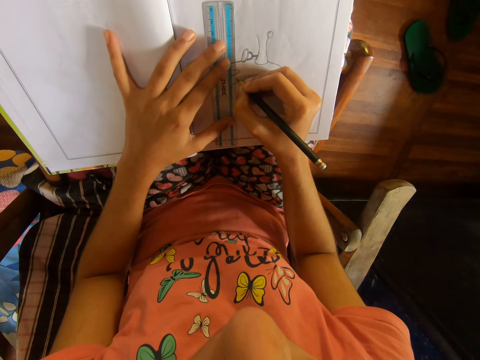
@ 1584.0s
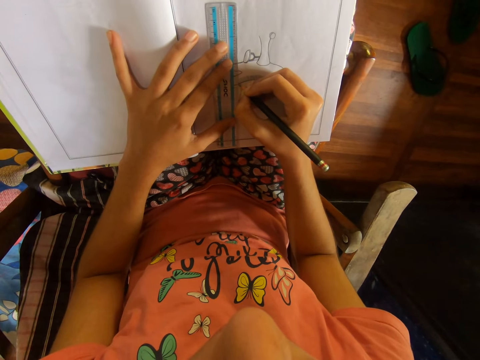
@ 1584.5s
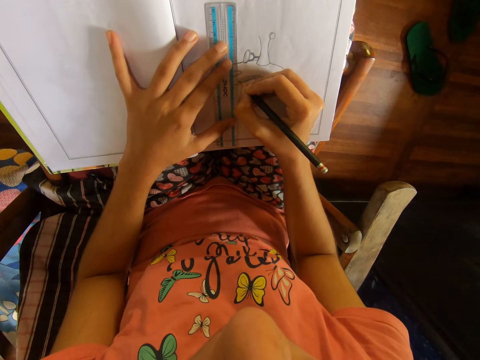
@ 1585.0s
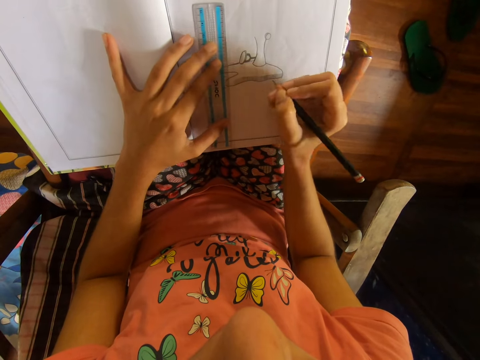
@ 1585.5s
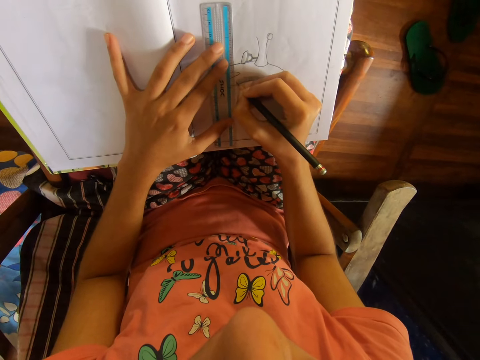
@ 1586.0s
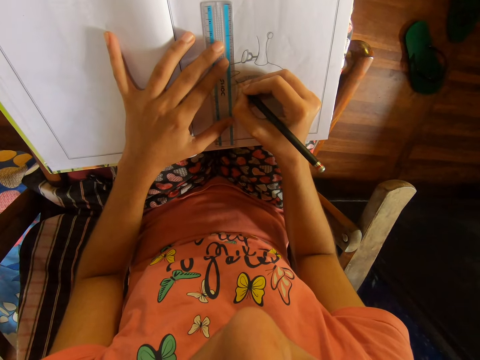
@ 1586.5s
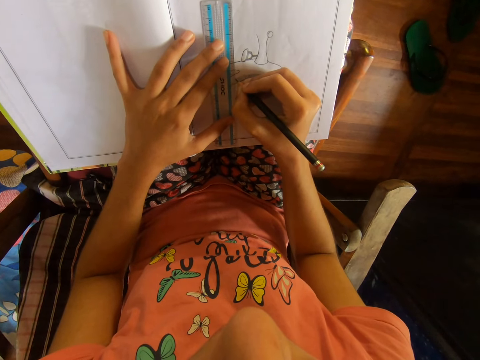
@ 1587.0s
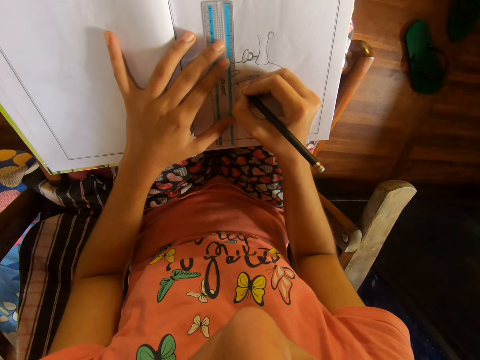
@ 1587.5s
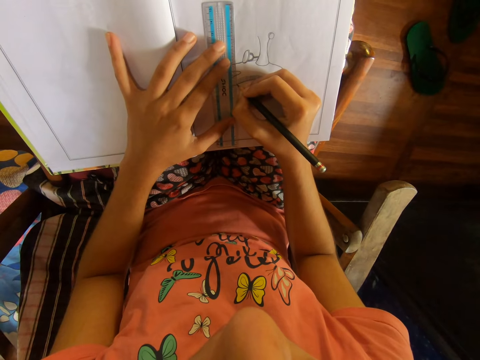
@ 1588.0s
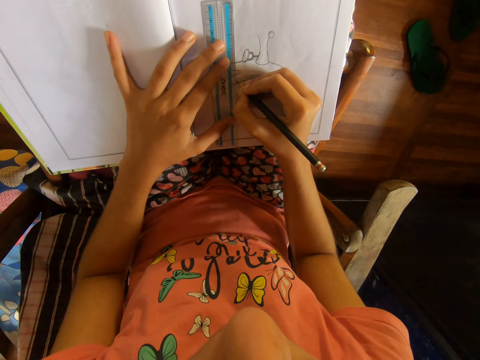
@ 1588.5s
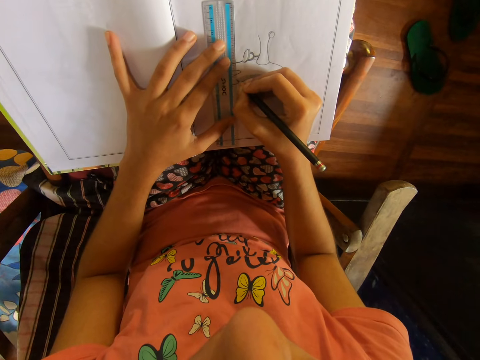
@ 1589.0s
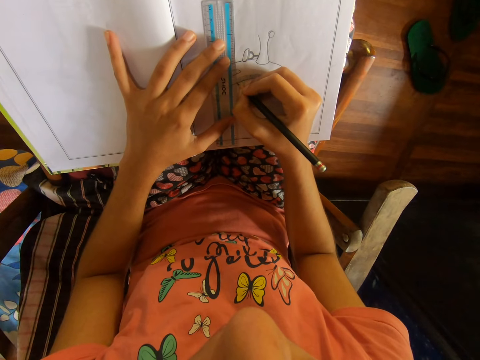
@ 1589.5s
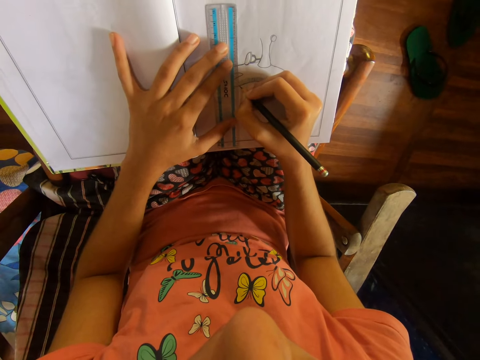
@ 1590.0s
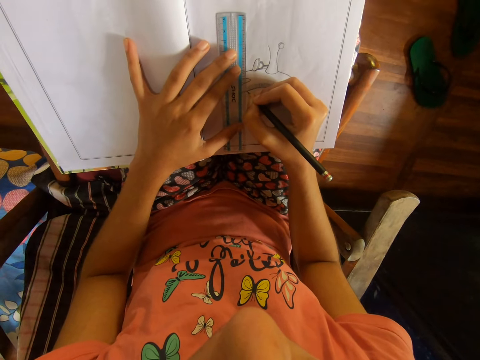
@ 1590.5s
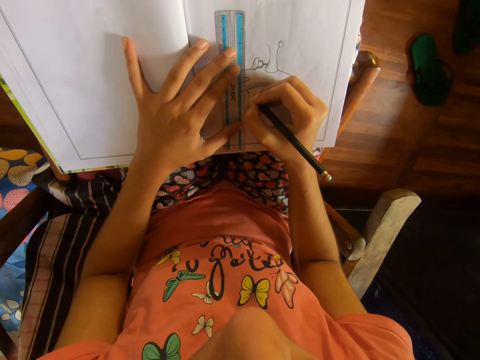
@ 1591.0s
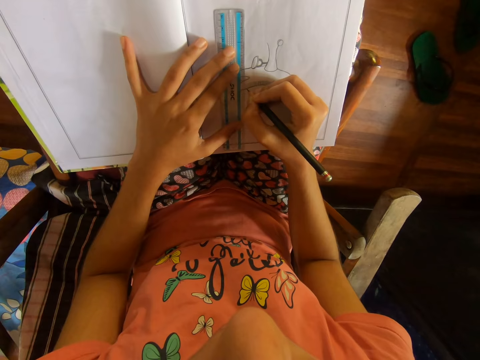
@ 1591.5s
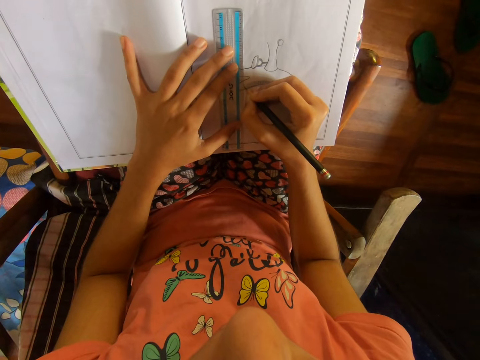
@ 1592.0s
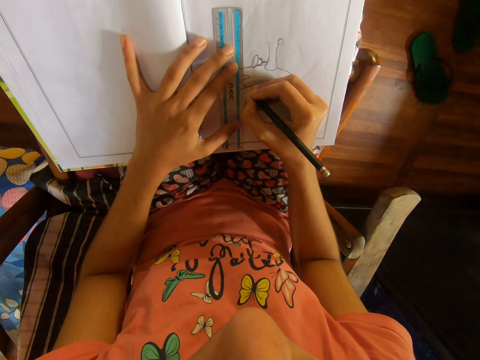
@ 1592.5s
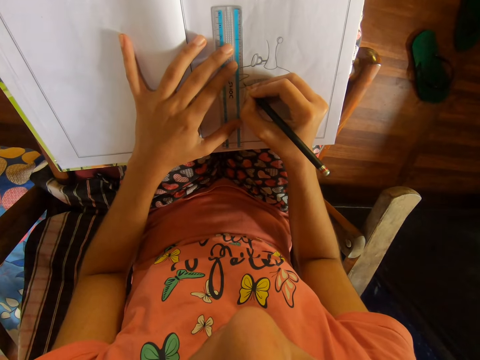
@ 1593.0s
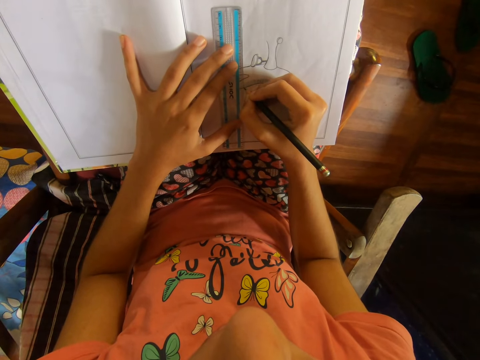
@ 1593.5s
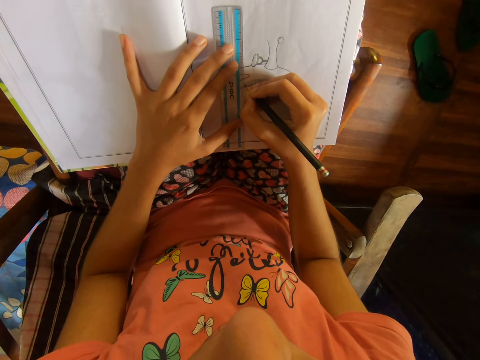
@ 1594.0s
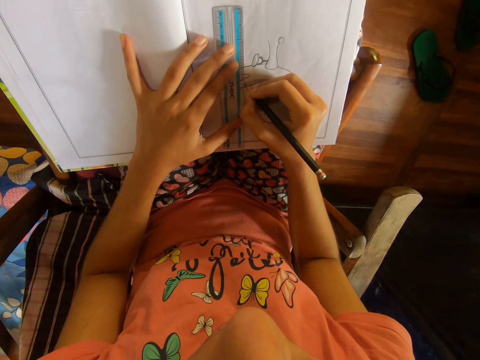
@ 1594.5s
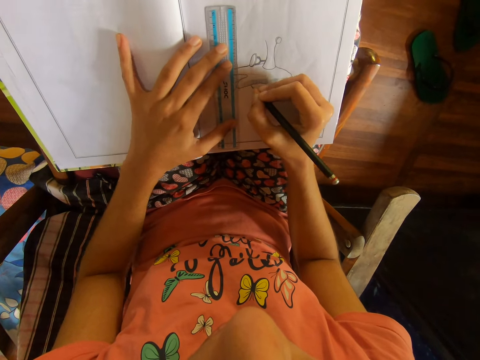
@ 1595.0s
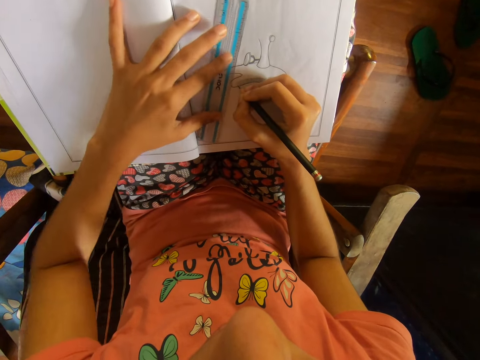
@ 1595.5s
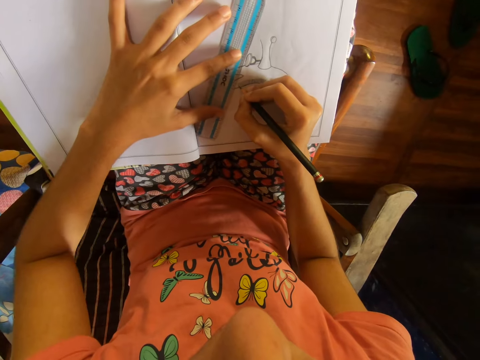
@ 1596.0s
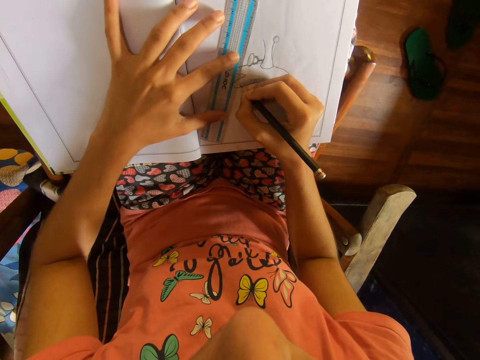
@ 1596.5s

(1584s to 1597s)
The camera wearer draws with a pencil. They move a ruler with the left hand. They draw with the pencil. They move the ruler with the left hand. They draw with the pencil. They move the ruler with the left hand.

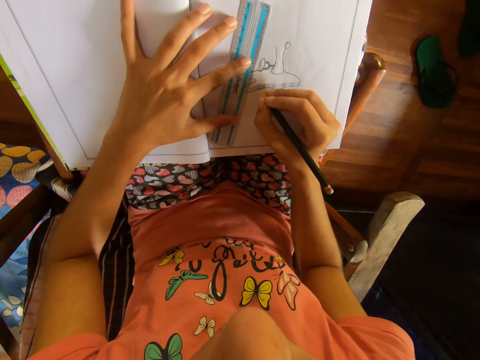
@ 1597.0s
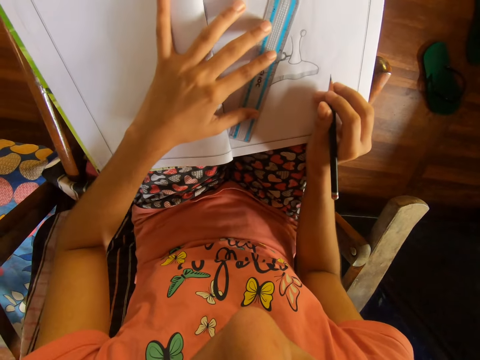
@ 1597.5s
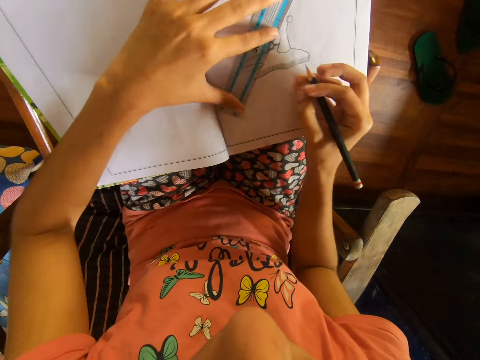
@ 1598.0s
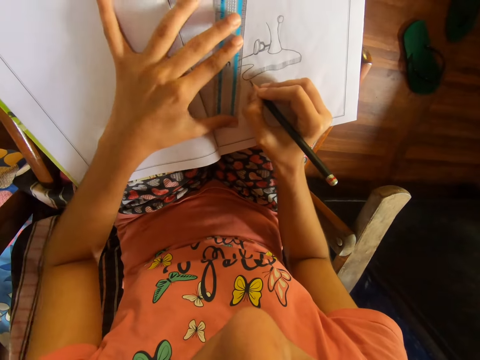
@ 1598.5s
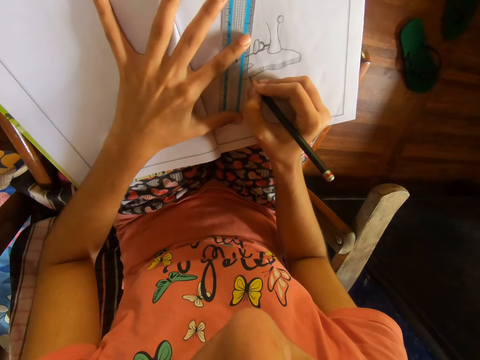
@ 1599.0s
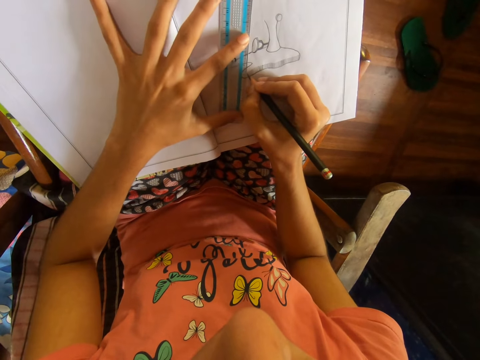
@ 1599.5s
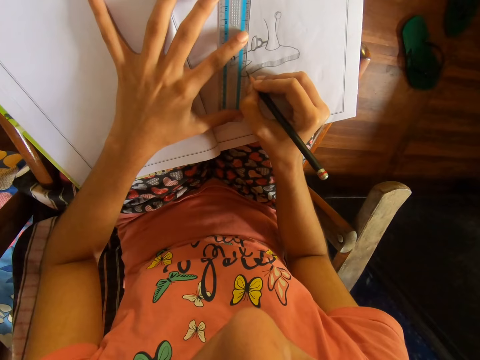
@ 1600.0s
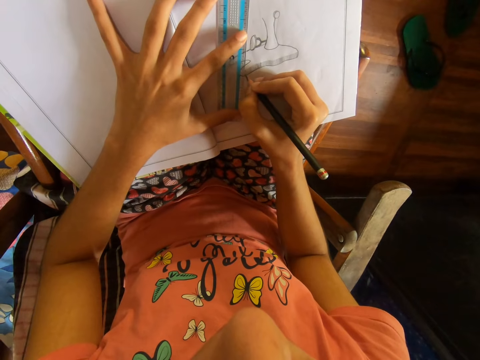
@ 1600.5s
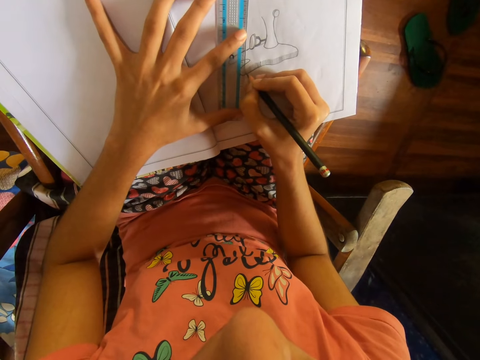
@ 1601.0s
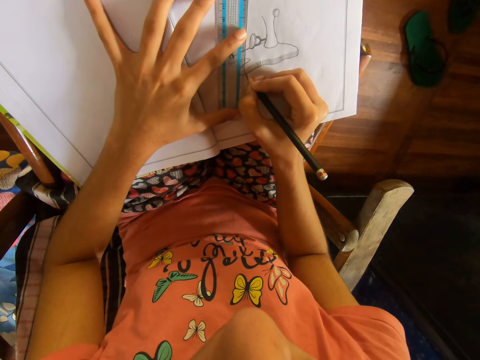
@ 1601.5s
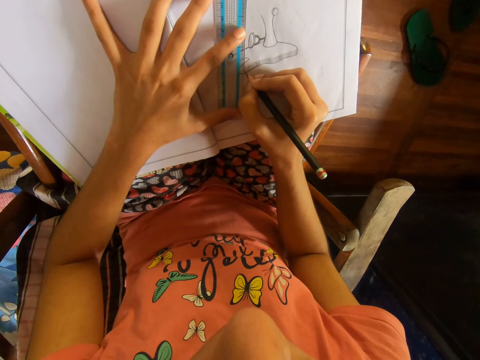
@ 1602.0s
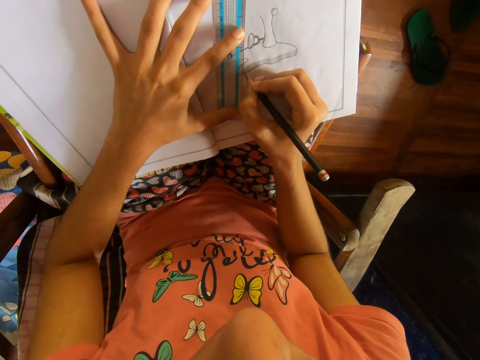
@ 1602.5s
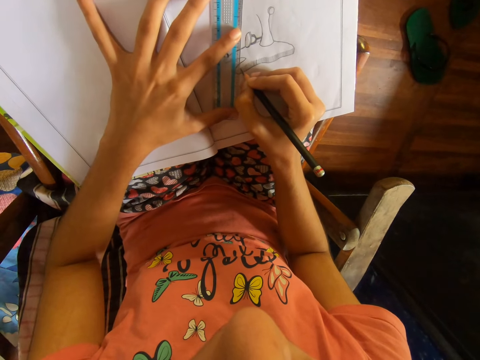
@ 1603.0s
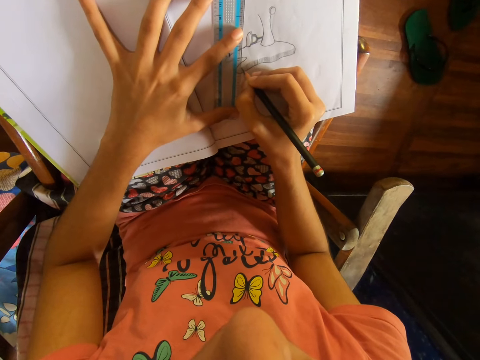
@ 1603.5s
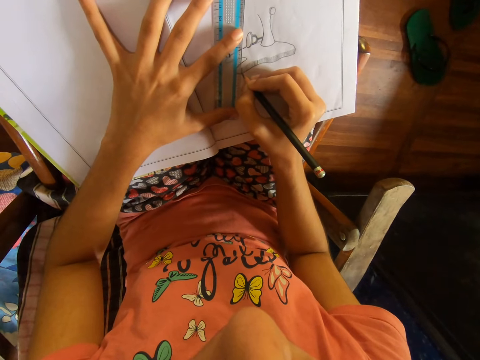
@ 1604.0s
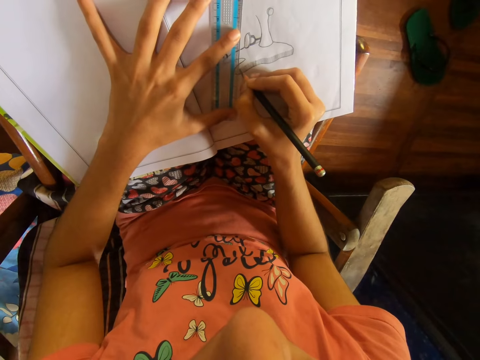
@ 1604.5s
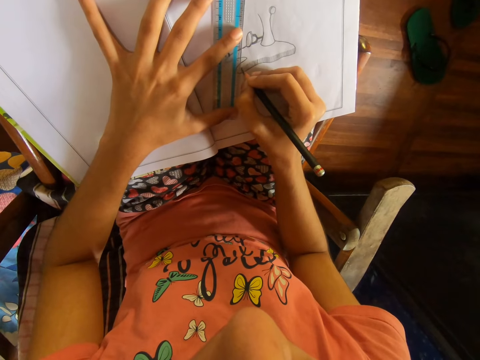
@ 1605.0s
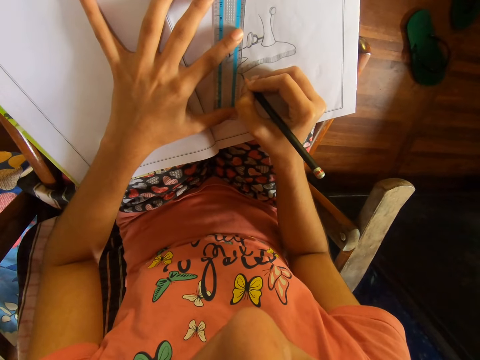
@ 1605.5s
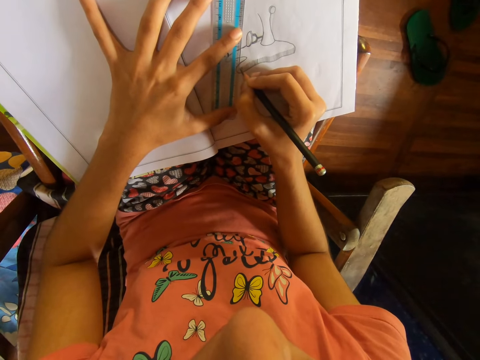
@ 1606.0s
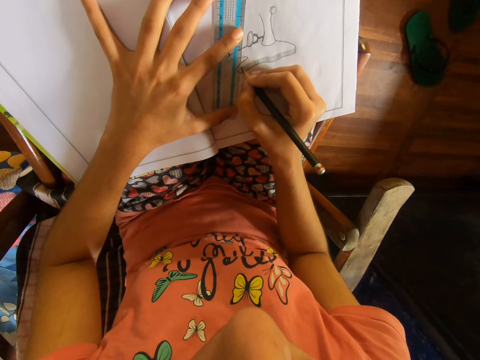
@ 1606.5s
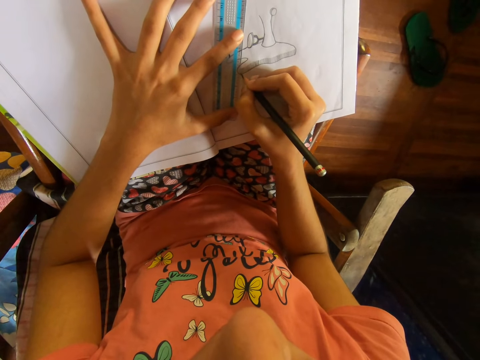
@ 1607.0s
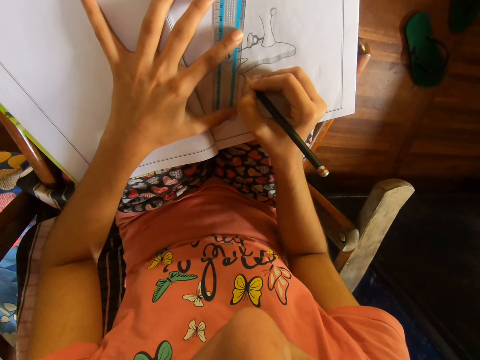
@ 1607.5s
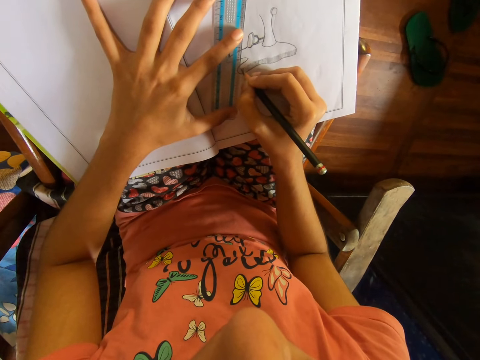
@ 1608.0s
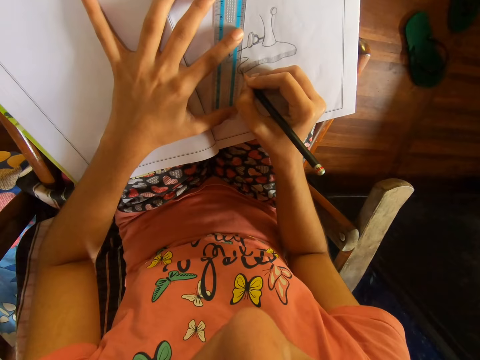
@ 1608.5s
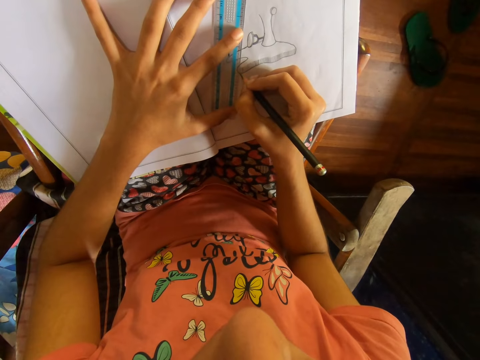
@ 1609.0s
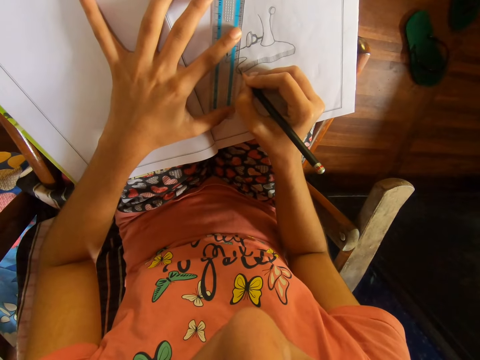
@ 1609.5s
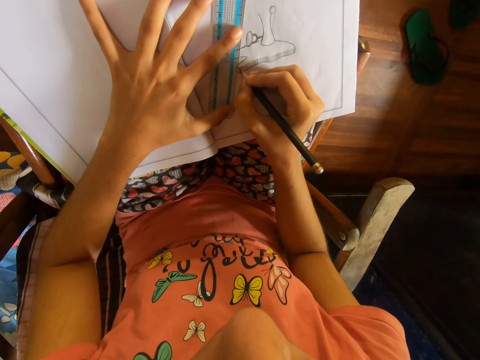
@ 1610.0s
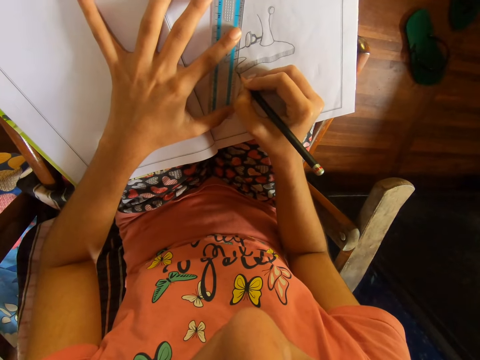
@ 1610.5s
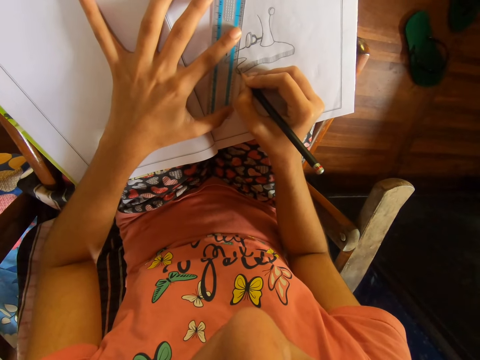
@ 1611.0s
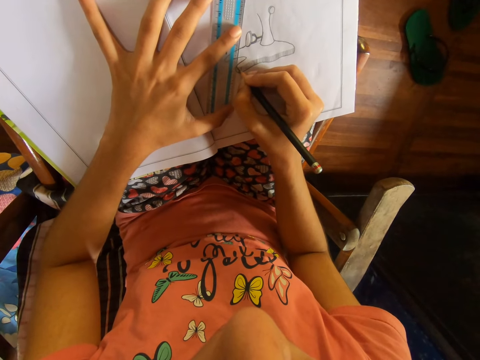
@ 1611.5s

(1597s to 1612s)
The camera wearer pushes a drawing book with the right hand. They draw with a pencil. They move a ruler with the left hand. They move the ruler with the left hand again. They draw with the pencil. They move the ruler with the left hand. They draw with the pencil. They move the ruler with the left hand. They draw with the pencil. They move the ruler with the left hand. They draw with the pencil. They move the ruler with the left hand. They draw with the pencil. They move the ruler with the left hand. They draw with the pencil. They move the ruler with the left hand.
